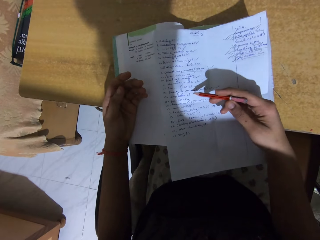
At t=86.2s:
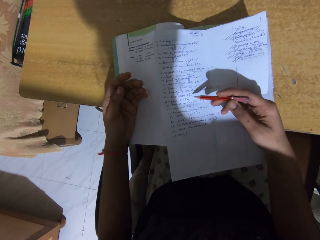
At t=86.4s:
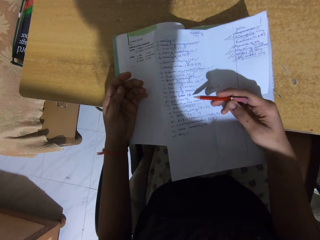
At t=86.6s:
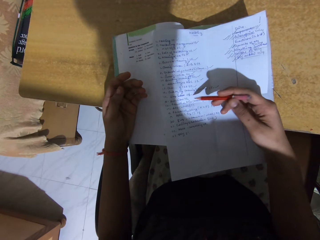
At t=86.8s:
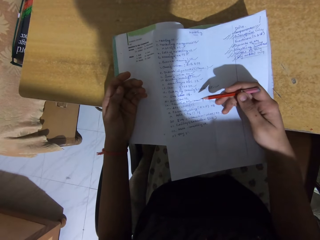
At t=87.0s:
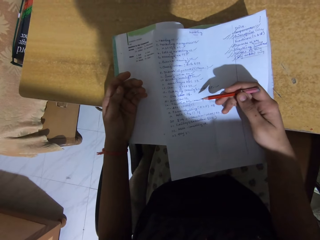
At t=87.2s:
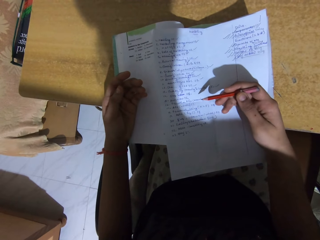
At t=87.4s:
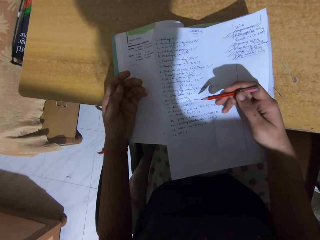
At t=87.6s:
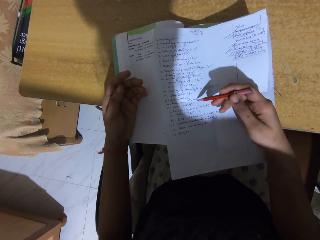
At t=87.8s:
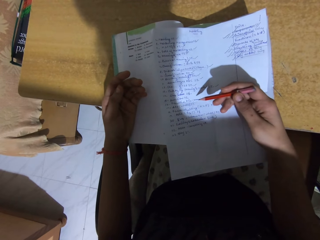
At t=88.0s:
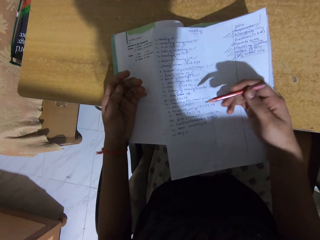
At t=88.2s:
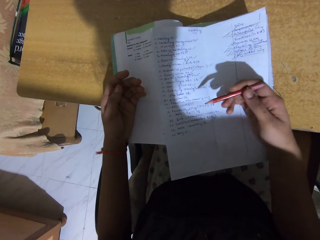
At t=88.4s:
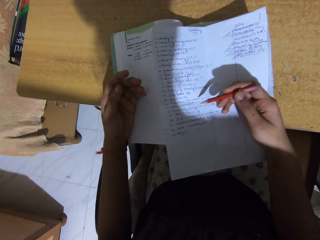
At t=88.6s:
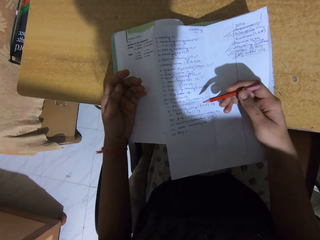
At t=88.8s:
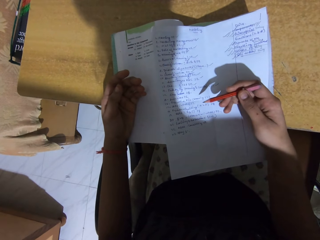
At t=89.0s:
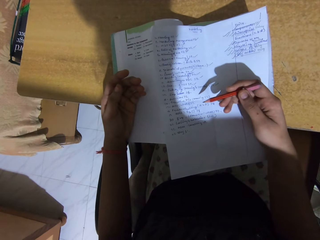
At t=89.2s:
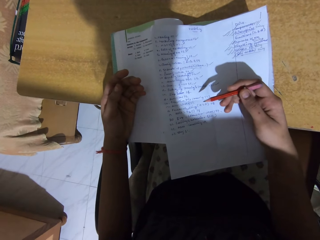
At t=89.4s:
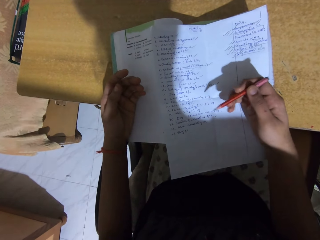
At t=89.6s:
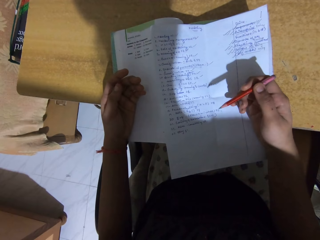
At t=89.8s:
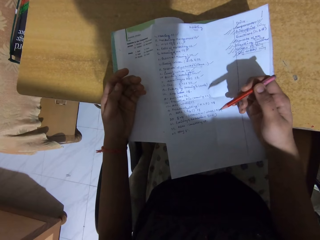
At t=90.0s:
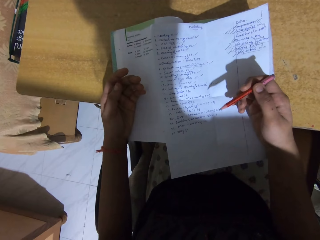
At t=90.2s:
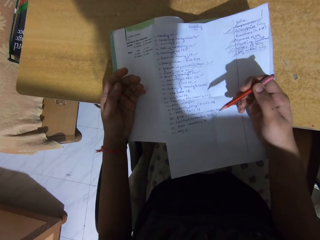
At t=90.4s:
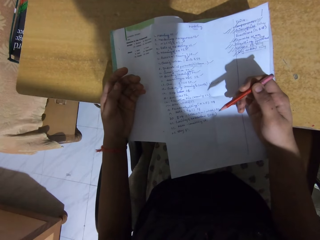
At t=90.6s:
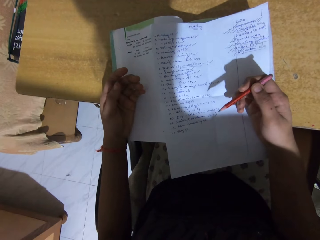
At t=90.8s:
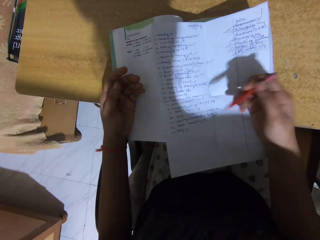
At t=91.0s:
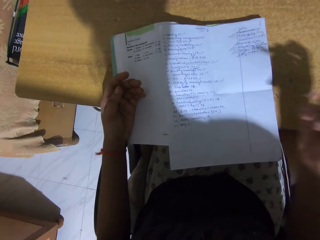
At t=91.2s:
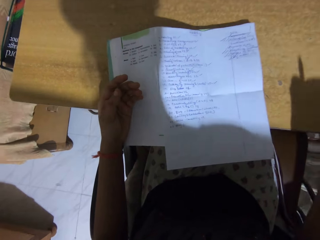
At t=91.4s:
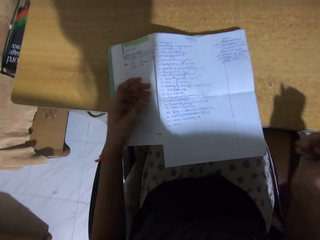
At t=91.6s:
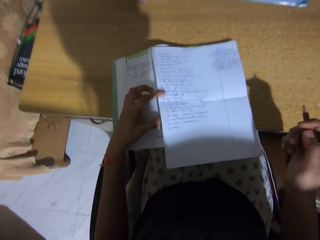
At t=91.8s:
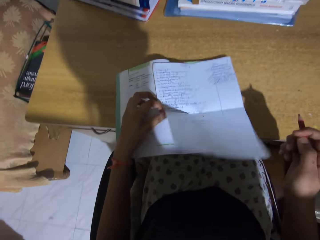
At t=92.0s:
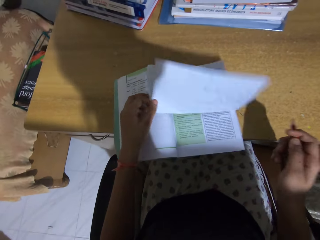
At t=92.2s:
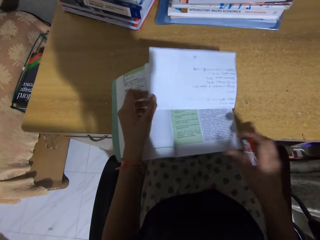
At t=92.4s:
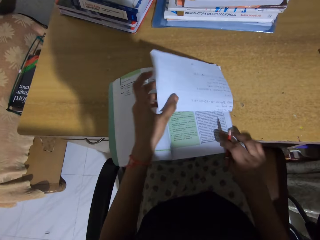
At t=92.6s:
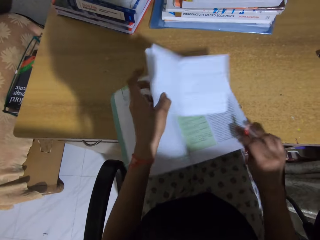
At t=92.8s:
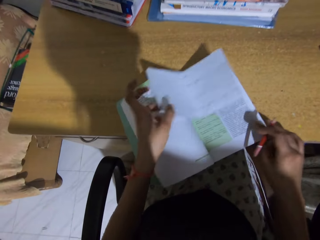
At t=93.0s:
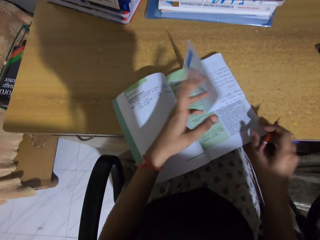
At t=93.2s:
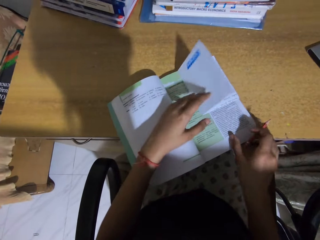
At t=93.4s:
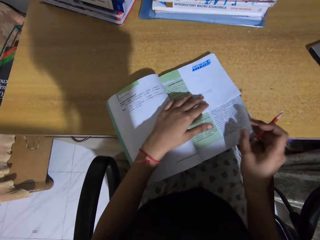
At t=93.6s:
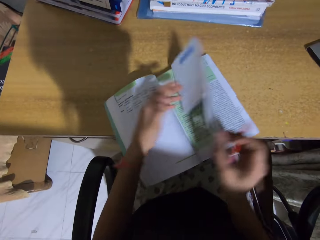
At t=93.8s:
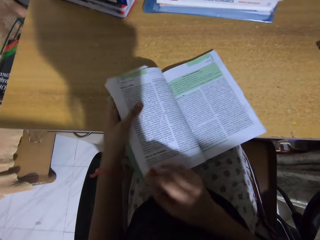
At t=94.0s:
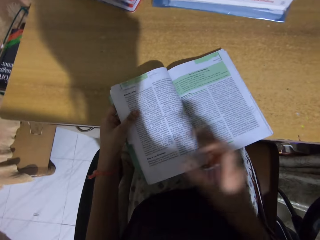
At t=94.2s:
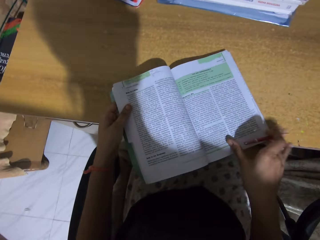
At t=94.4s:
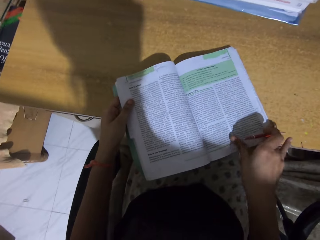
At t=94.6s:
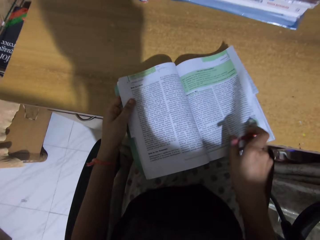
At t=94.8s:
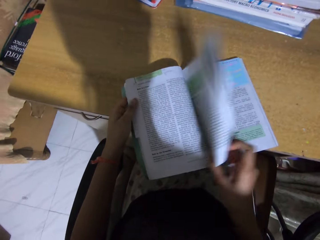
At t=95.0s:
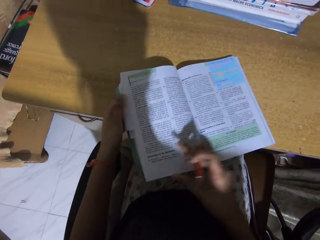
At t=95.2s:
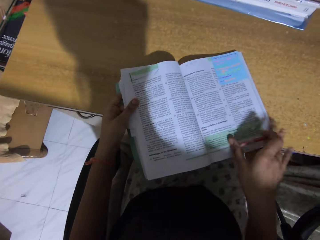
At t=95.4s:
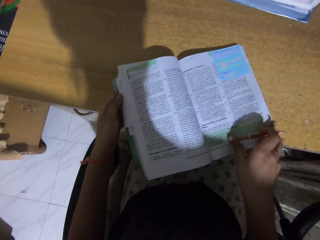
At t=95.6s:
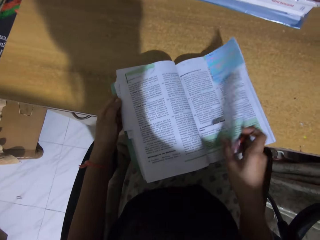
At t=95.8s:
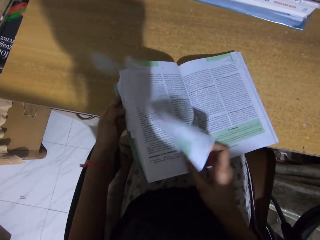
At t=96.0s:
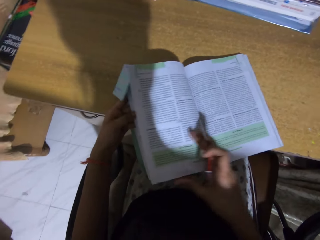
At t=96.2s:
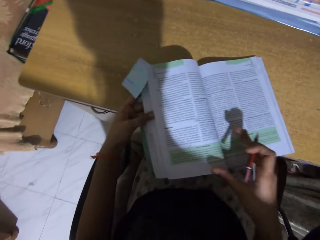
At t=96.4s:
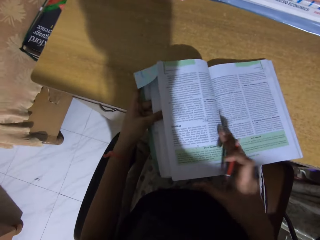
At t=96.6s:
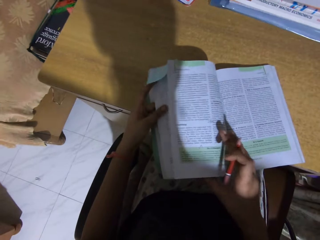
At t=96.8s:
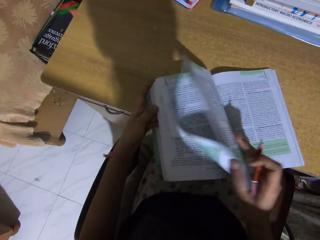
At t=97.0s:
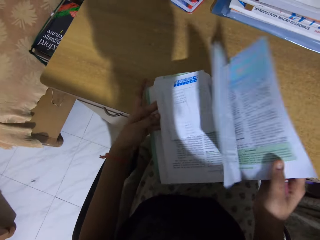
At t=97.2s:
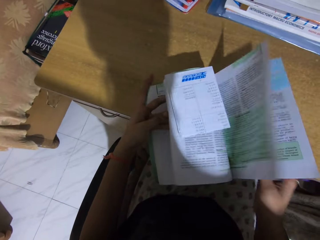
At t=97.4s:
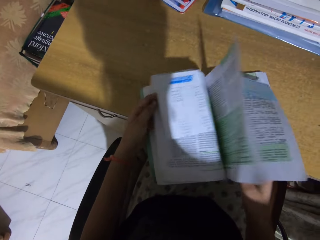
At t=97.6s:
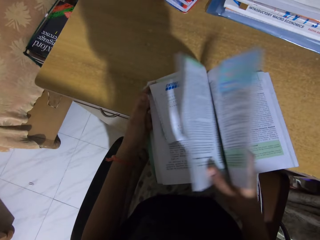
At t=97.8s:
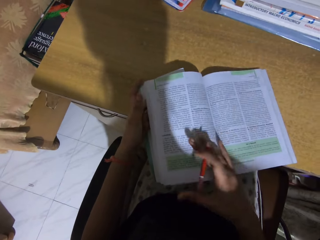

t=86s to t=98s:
The camera wearer folds a paper. They close the paper. They turn the pages of a book.

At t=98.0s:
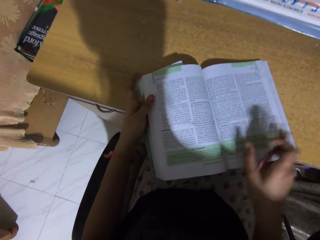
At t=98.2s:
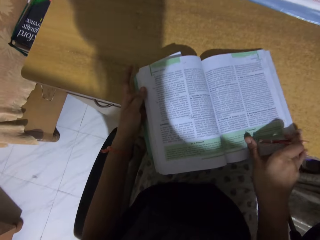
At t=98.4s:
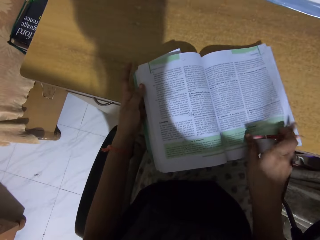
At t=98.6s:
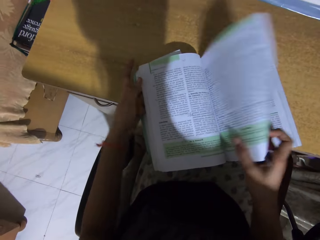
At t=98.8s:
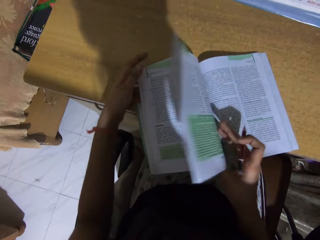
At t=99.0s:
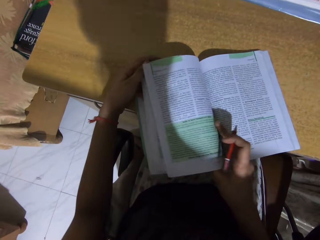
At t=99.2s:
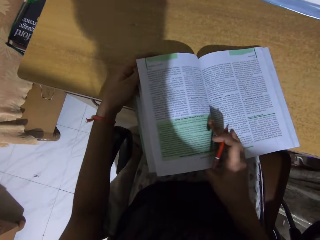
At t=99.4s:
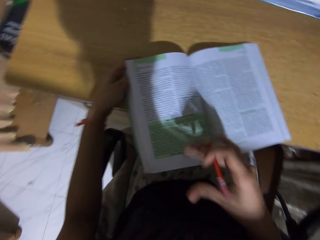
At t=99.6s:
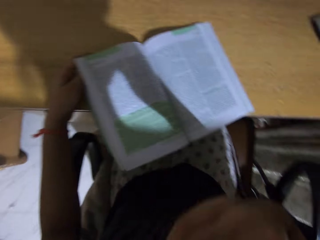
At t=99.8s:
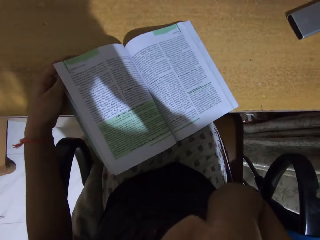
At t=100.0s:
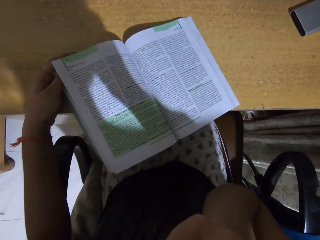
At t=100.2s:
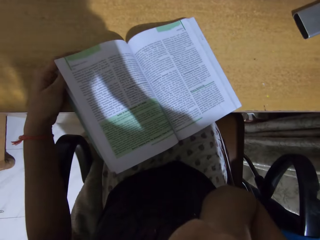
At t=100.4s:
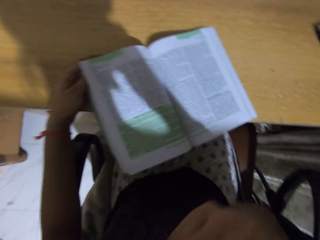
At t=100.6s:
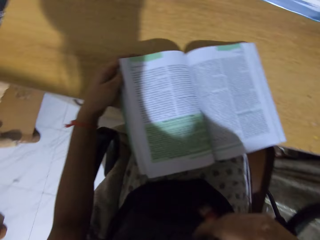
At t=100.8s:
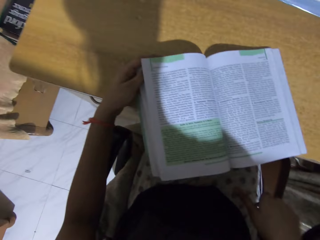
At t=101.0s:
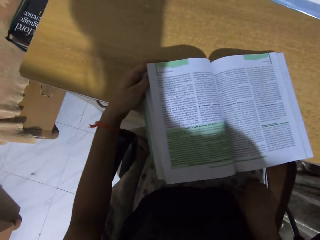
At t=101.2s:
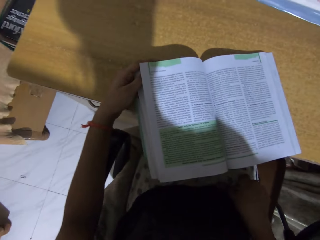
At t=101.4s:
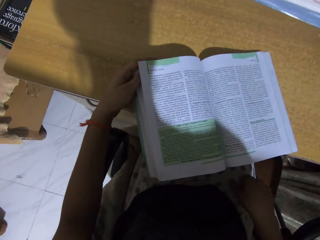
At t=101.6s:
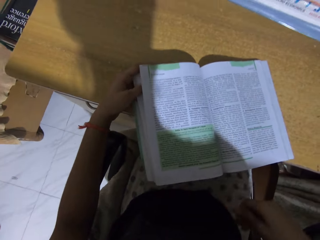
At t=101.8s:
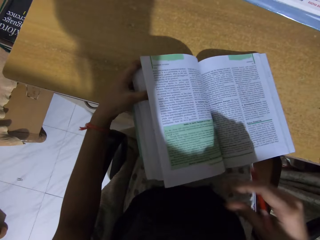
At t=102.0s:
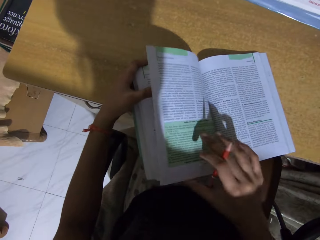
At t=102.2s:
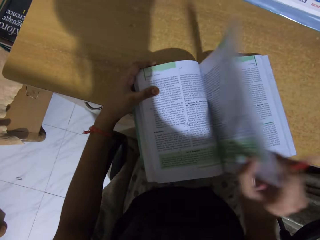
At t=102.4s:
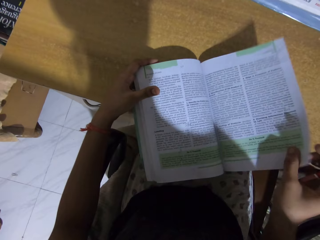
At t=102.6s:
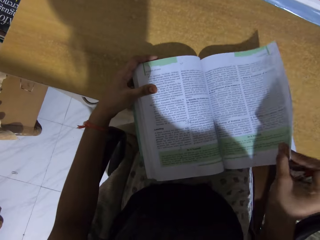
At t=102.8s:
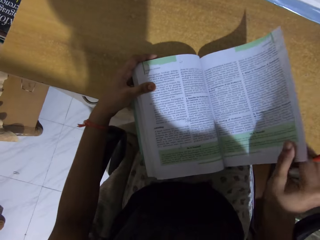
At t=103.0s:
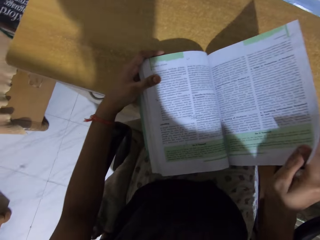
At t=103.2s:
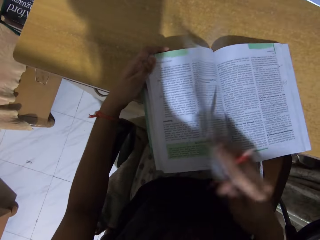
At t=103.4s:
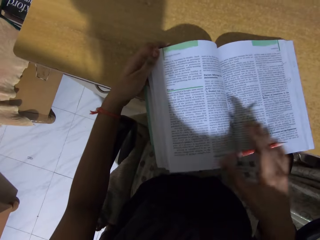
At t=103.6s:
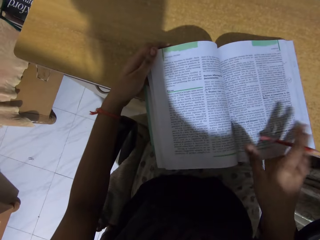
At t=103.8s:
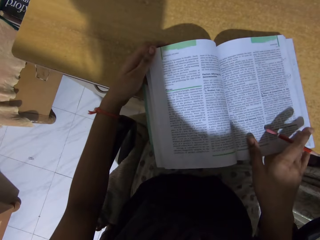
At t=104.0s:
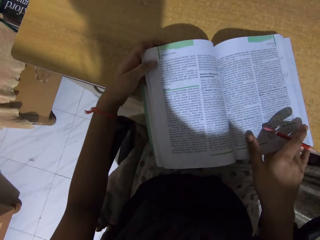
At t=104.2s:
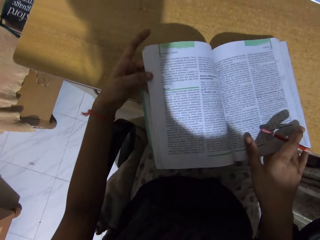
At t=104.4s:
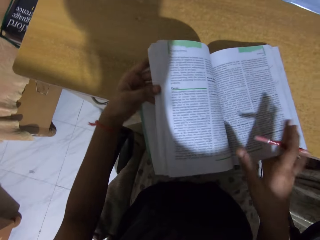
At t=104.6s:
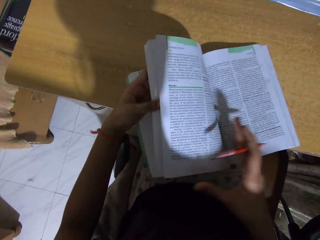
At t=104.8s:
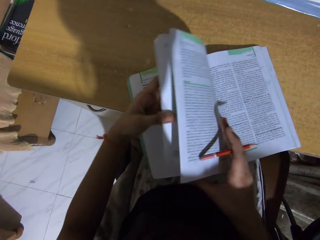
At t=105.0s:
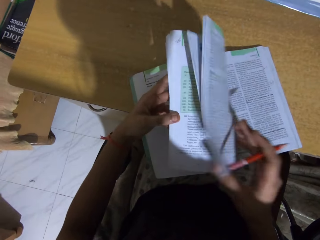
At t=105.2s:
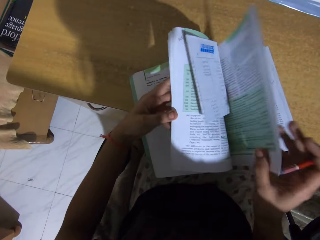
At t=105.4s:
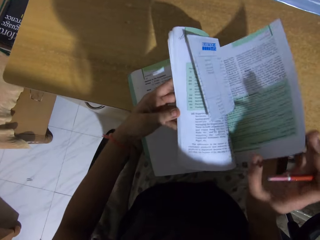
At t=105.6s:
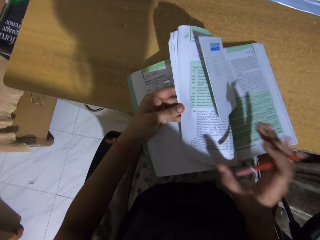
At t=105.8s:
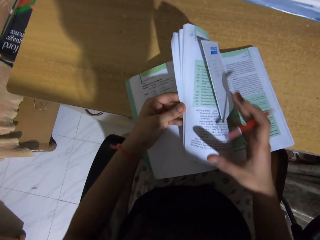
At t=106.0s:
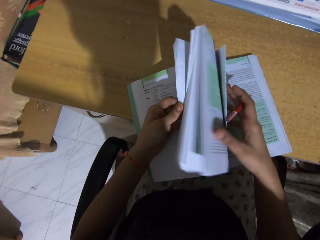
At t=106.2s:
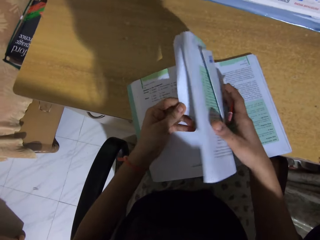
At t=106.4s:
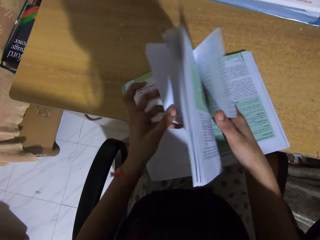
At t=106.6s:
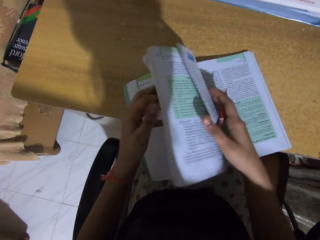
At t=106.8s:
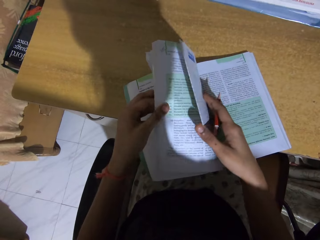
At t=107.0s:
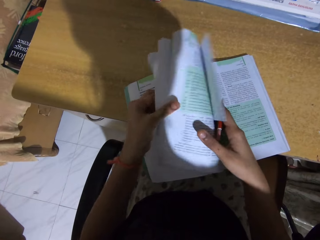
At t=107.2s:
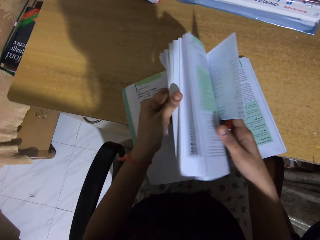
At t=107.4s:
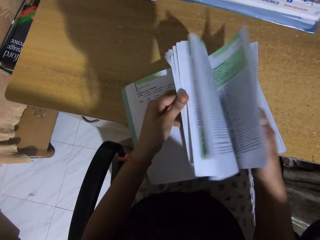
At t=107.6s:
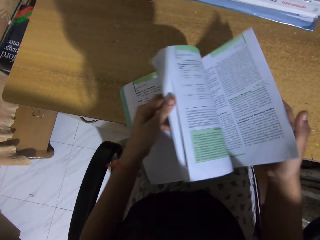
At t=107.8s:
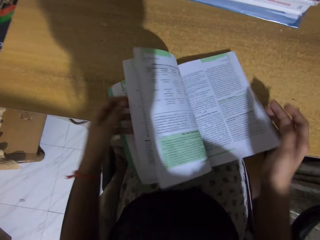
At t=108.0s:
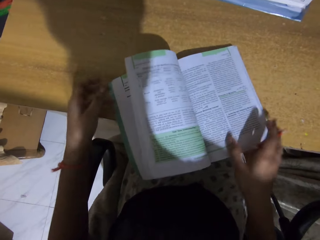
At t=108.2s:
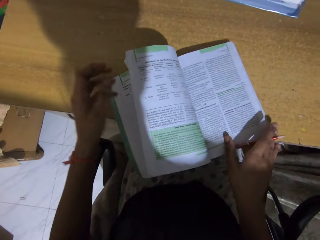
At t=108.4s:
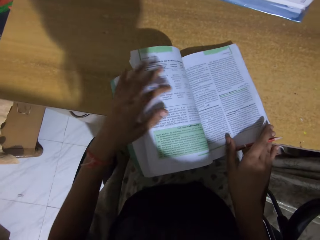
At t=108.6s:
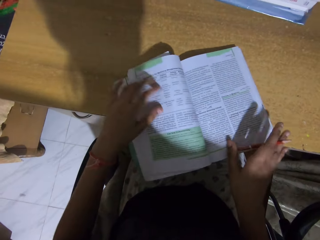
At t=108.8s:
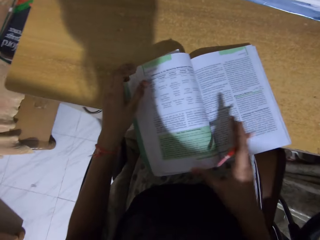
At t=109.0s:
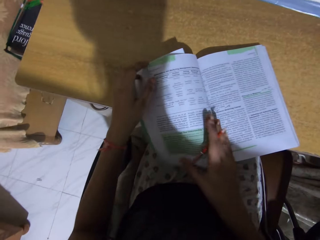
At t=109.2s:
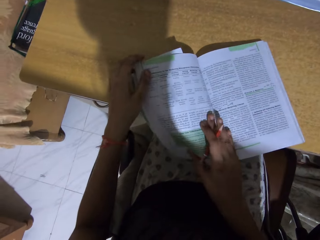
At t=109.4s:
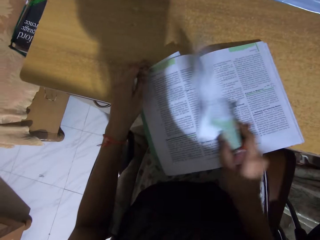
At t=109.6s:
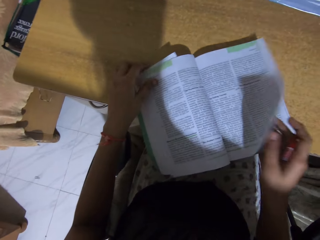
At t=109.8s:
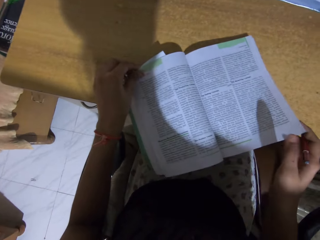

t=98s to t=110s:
The camera wearer touches his face. He opens the book pages.
